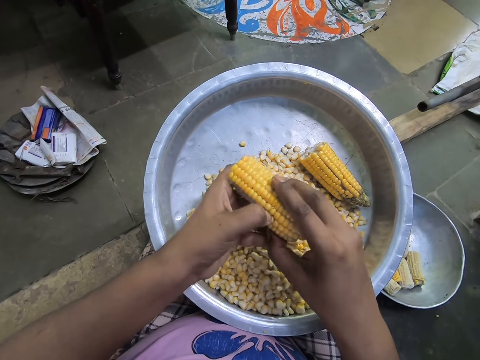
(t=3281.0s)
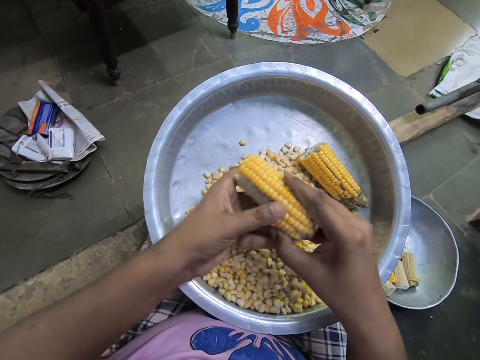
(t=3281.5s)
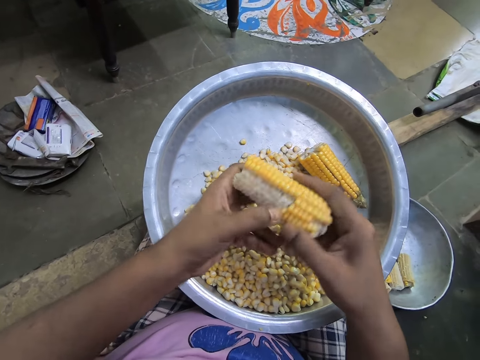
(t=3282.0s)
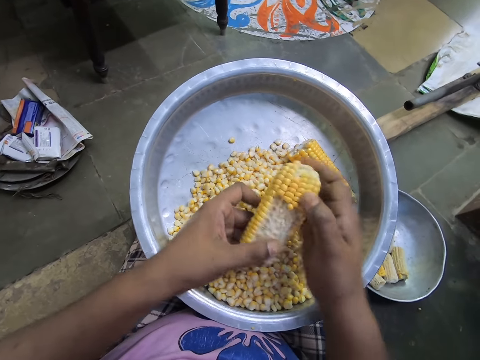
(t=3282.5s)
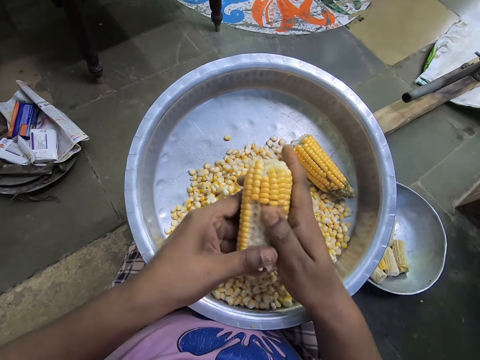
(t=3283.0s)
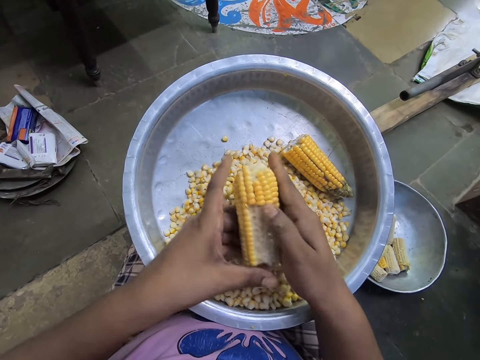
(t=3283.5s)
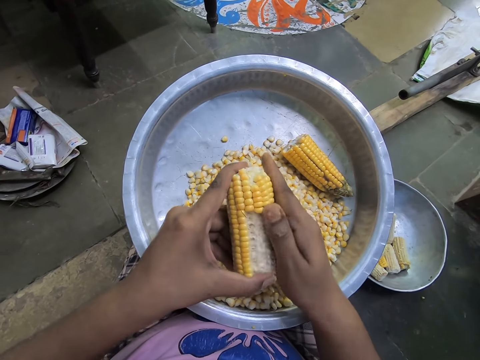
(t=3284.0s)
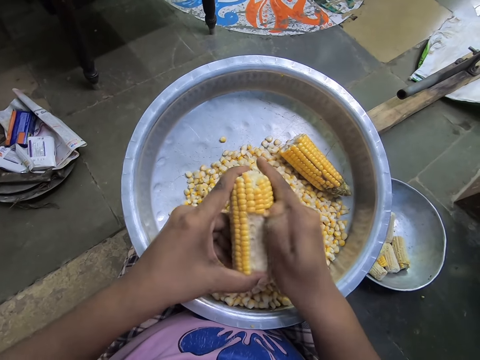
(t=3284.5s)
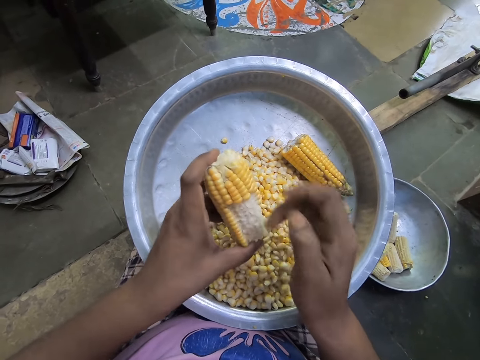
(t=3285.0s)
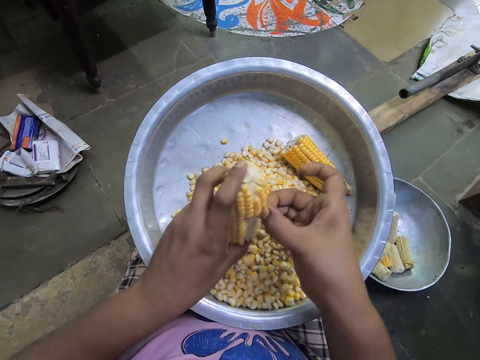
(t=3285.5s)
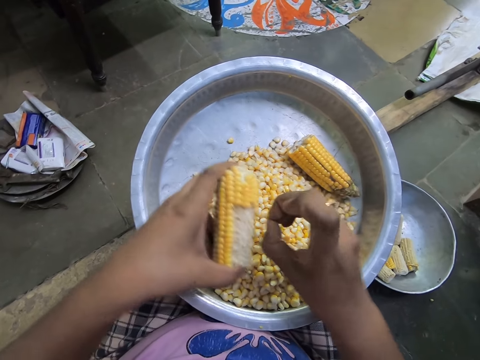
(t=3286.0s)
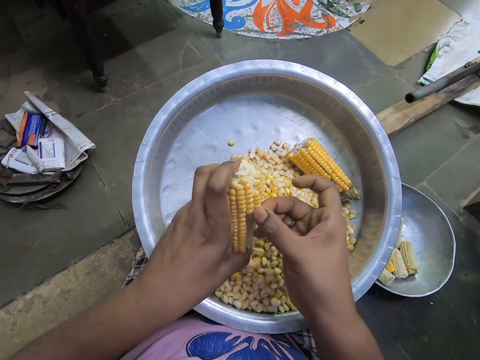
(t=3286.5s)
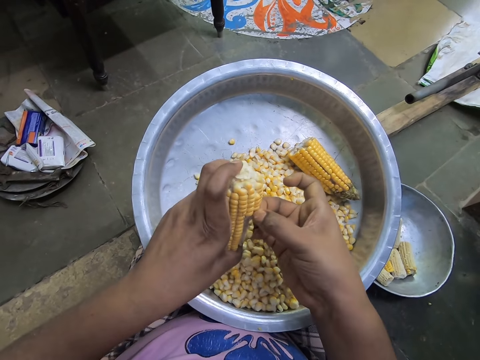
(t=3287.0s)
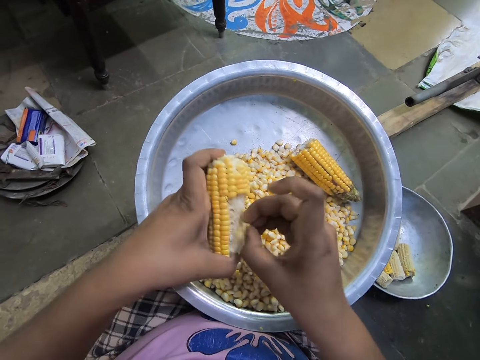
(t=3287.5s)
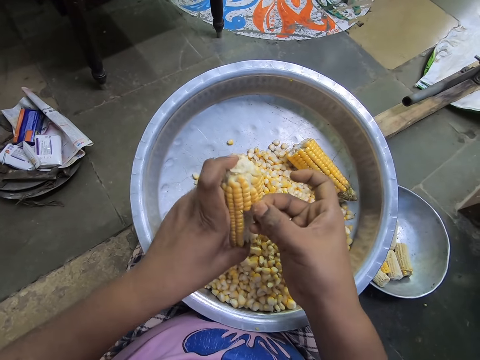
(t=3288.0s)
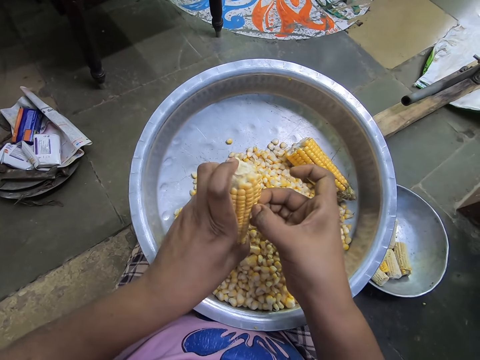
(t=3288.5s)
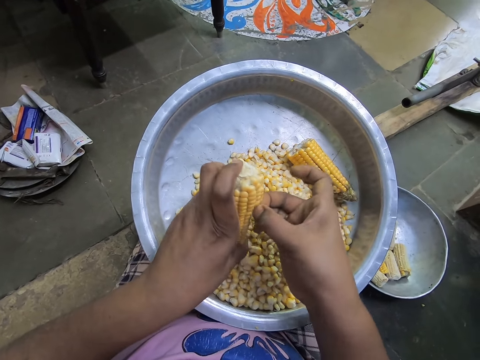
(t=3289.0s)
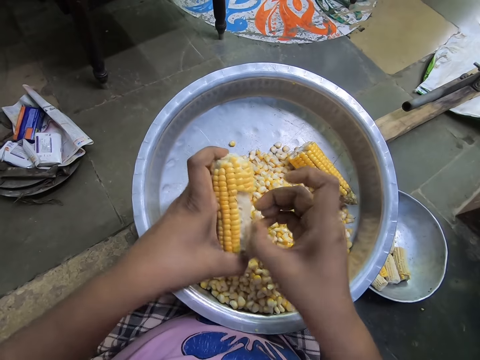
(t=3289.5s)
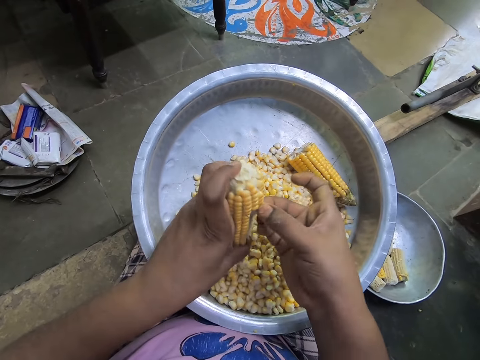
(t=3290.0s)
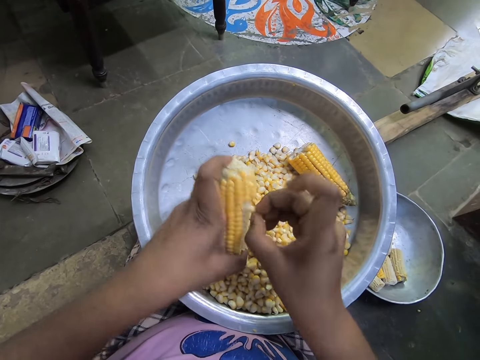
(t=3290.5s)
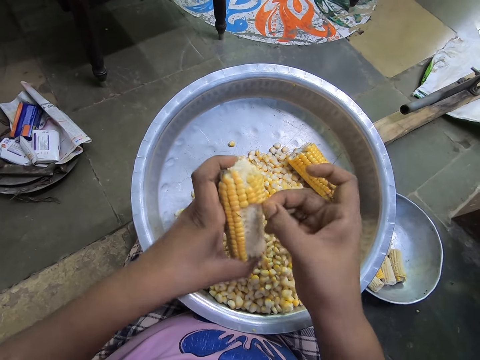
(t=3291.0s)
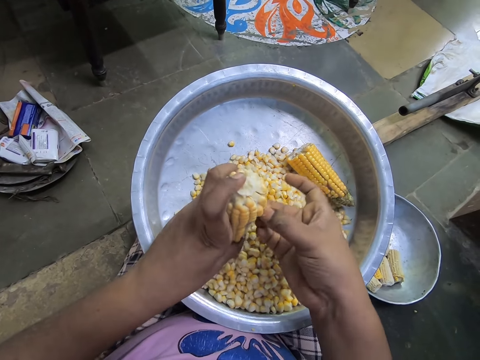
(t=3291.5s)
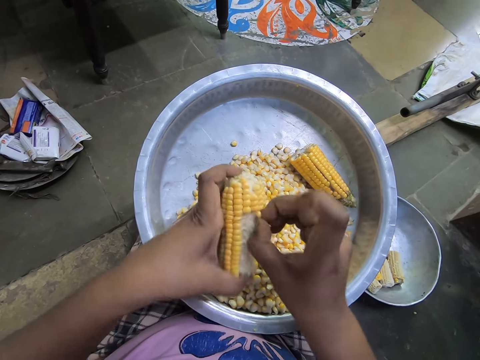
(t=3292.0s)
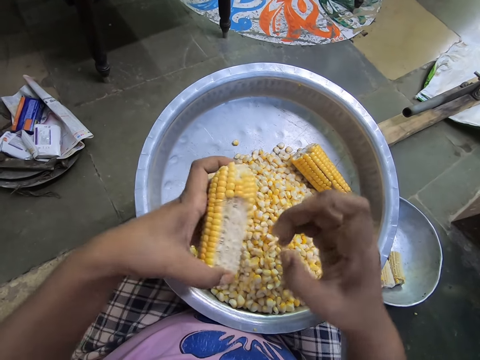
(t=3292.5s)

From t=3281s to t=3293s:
The camera wearer adjusts the corn cob with both hands. She removes corn kernels from the corn cob over the steel bowl with her right hand. She holds the corn cob with her left hand. She picks a corn kernel from the corn cob in her left hand with her right hand. She drops the corn kernel into the steel bowl on her legs with her right hand. She picks a corn kernel from the corn cob in her left hand with her right hand. She drops the corn kernel into the steel bowl on her legs with her right hand. She picks a corn kernel from the corn cob in her left hand with her right hand. She drops the corn kernel into the steel bowl on her legs with her right hand. She picks a corn kernel from the corn cob in her left hand with her right hand. She drops the corn kernel into the steel bowl on her legs with her right hand. She picks a corn kernel from the corn cob in her left hand with her right hand. She drops the corn kernel into the steel bowl on her legs with her right hand.

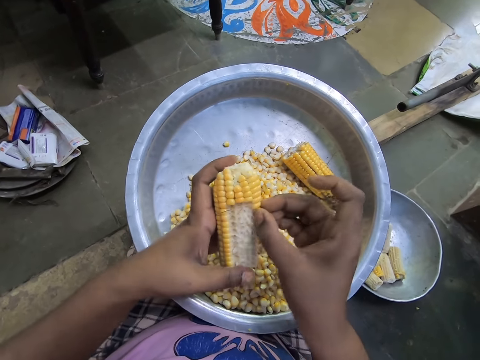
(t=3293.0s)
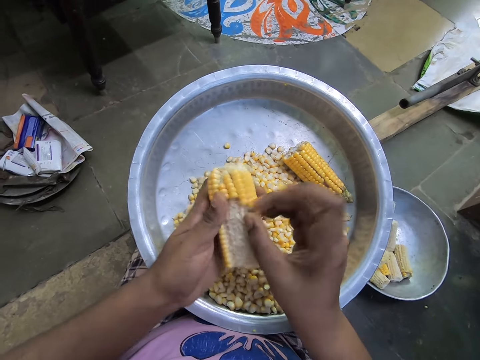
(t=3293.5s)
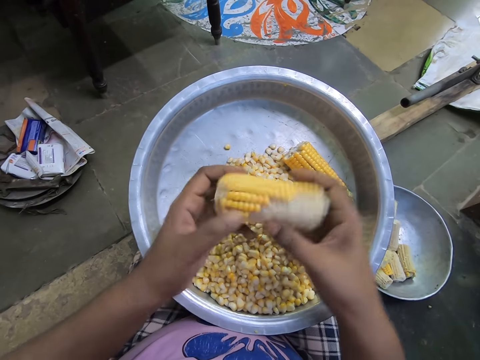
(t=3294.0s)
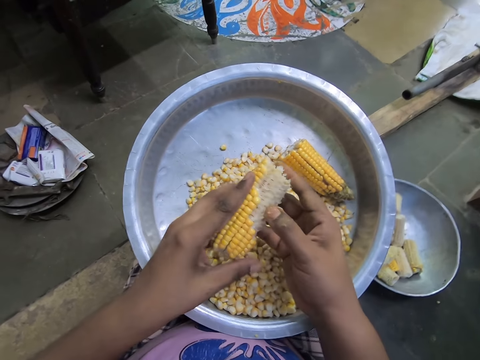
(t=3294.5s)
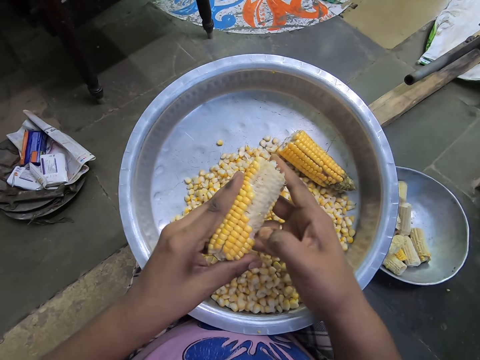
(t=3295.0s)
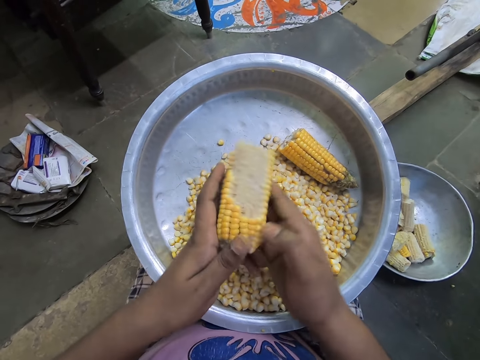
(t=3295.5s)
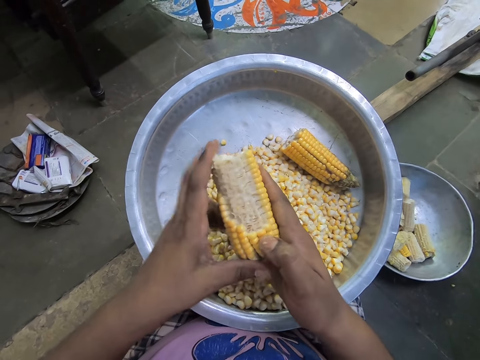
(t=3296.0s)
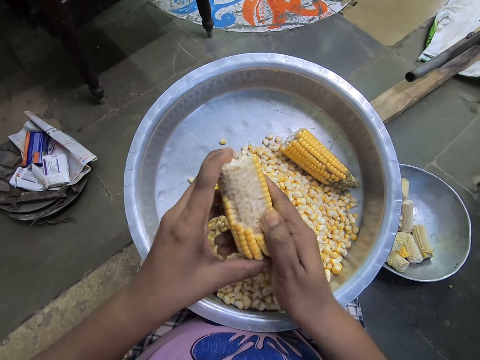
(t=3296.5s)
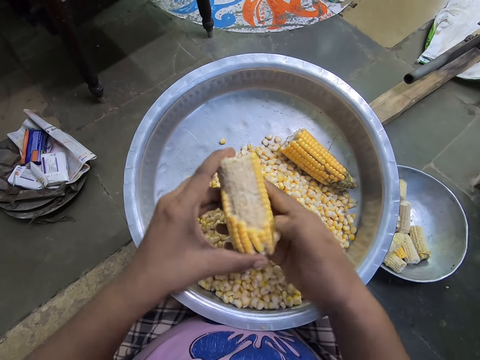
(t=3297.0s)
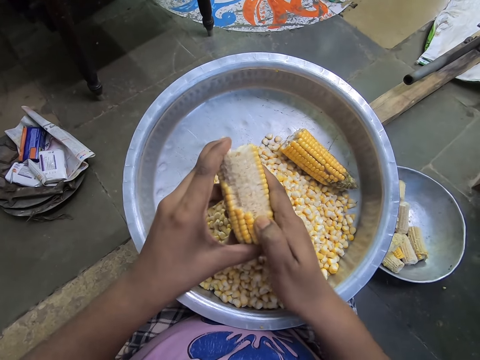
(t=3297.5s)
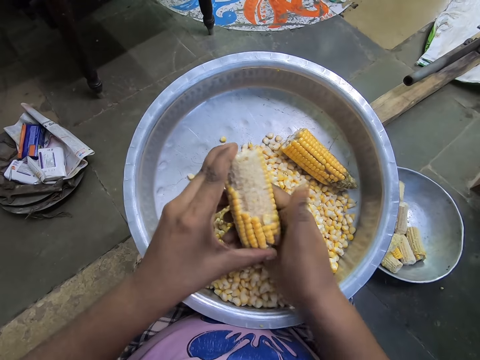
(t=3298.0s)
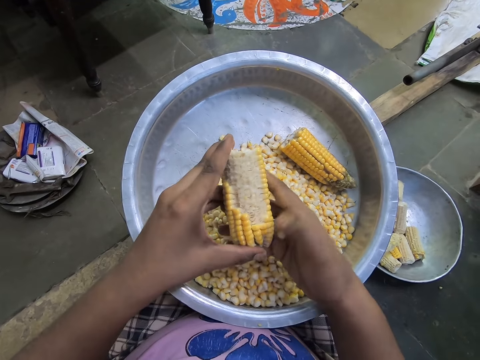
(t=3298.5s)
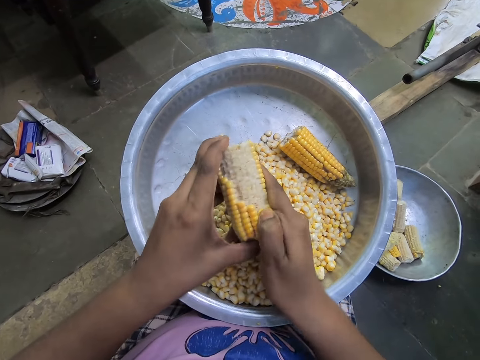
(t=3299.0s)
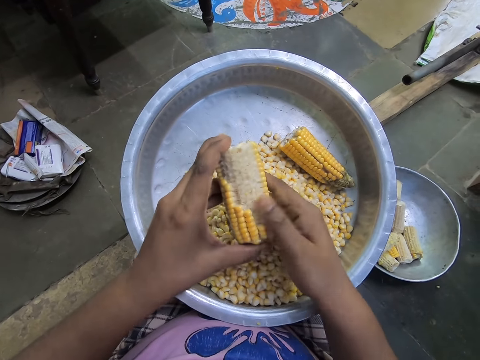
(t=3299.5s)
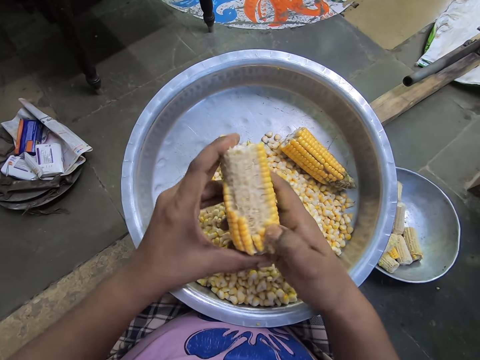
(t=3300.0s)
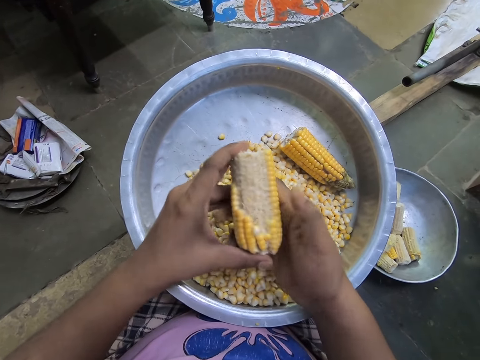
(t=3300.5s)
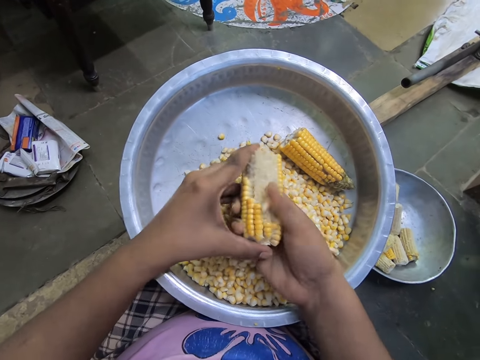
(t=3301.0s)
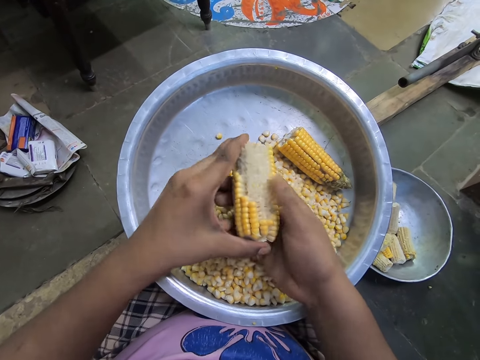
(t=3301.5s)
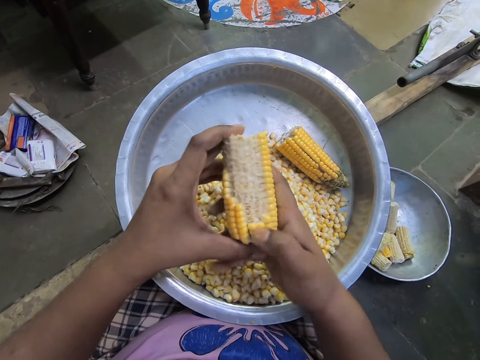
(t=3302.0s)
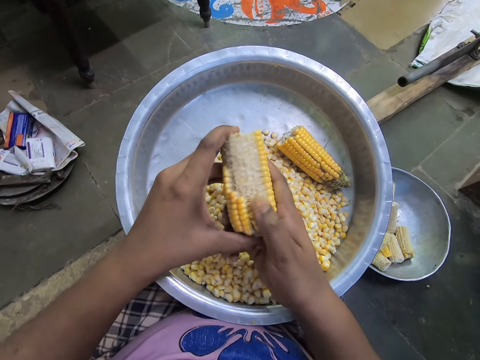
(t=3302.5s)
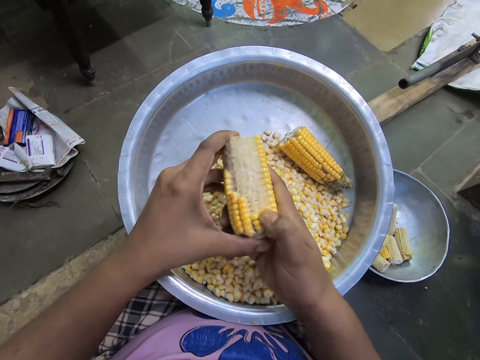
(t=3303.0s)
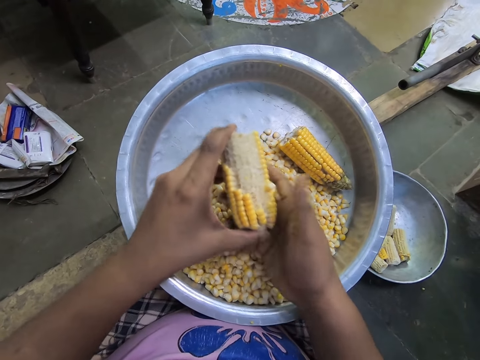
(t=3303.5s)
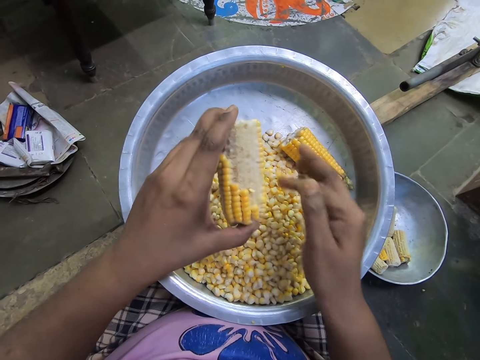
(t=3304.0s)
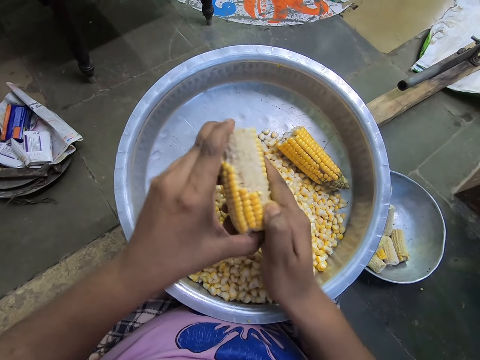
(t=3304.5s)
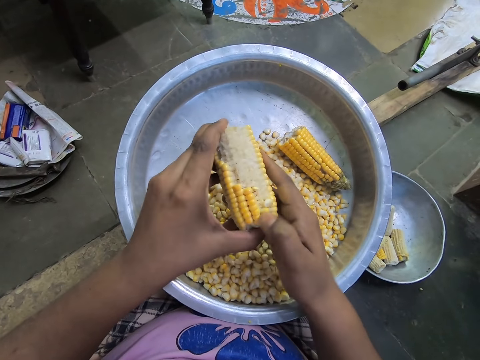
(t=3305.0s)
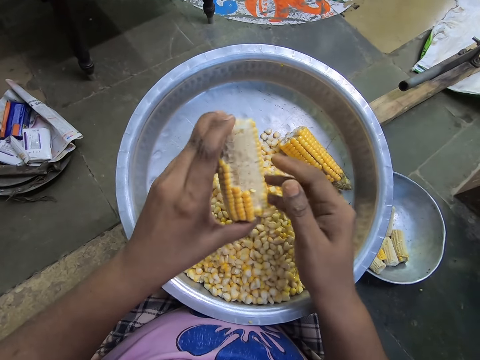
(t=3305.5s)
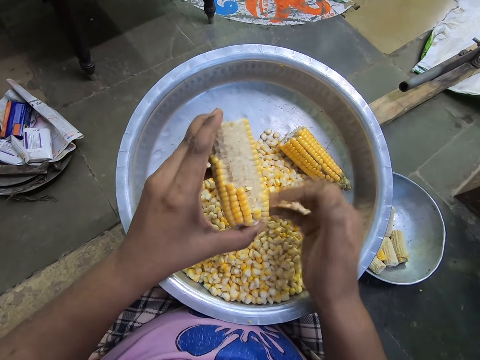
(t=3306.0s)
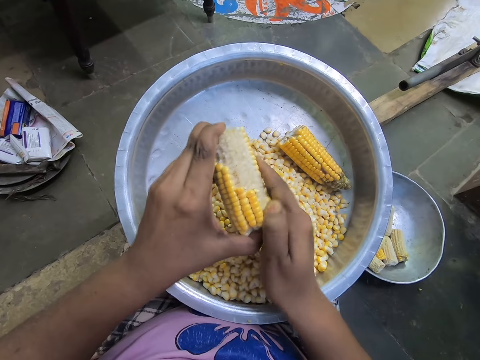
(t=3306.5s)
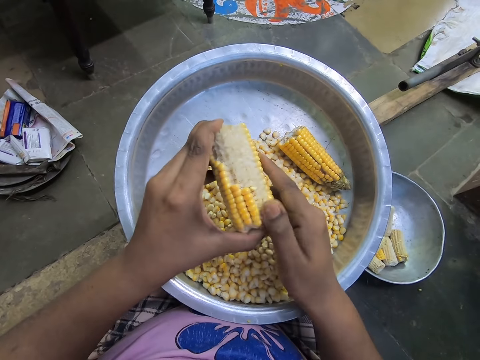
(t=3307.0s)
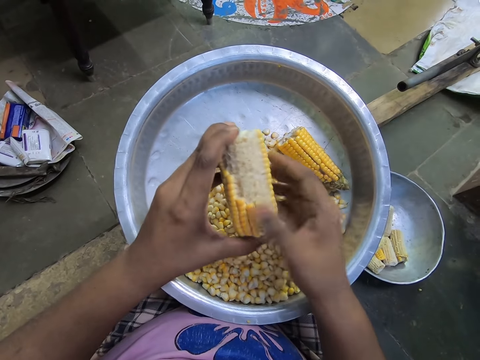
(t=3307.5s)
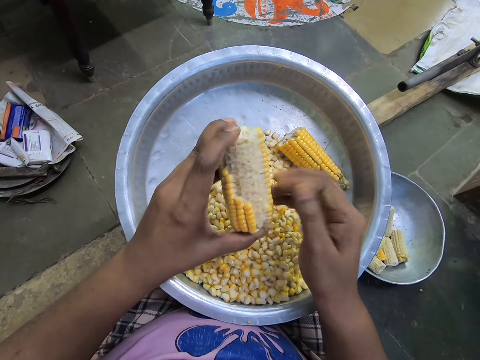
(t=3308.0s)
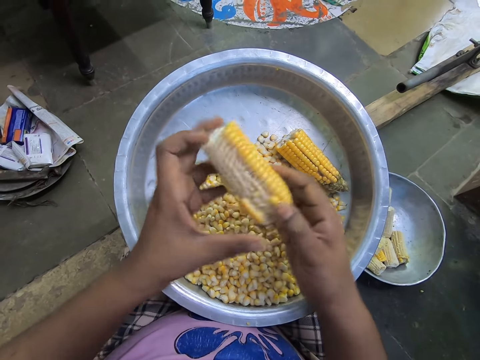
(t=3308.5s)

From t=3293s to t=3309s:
The camera wearer touches a corn kernel from the corn cob in her left hand with her right hand. She holds the corn cob with both hands. She adjusts the corn cob with both hands. She removes corn kernels from the corn cob over the steel bowl with her right hand. She shucks the maize cob repeatedly. She adjusts the corn cob with both hands.
